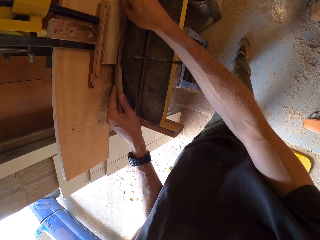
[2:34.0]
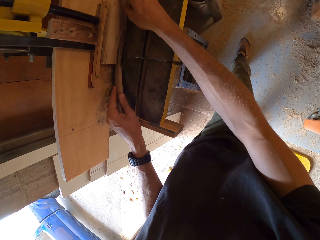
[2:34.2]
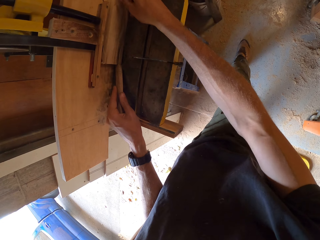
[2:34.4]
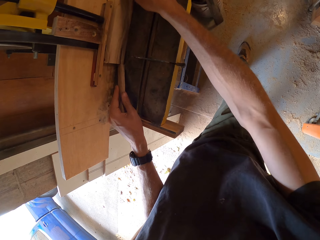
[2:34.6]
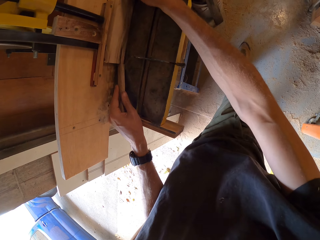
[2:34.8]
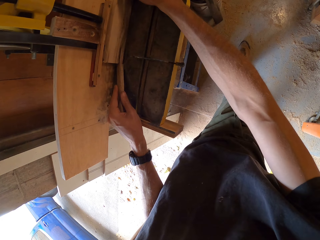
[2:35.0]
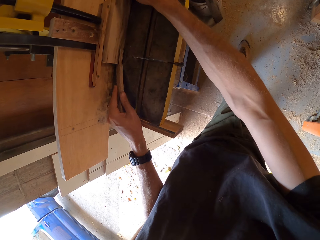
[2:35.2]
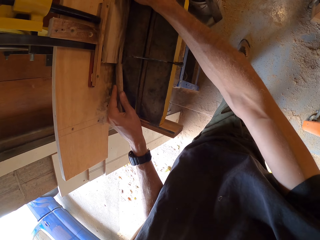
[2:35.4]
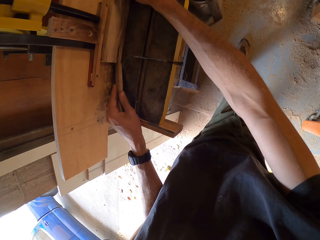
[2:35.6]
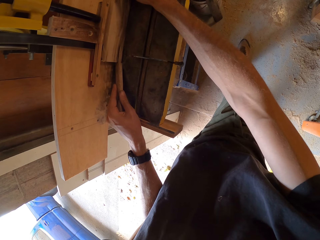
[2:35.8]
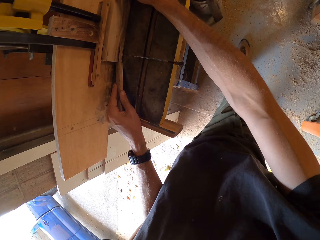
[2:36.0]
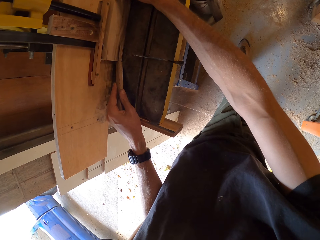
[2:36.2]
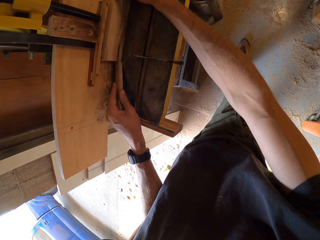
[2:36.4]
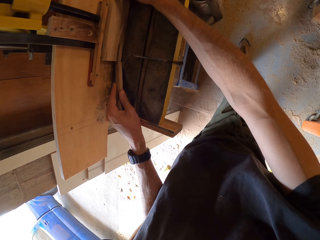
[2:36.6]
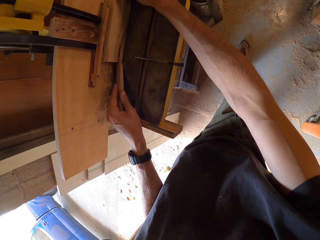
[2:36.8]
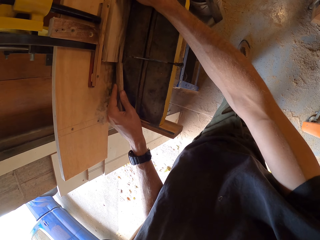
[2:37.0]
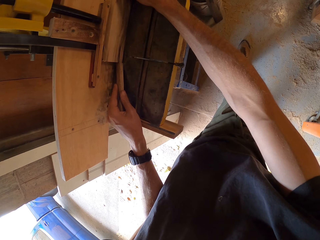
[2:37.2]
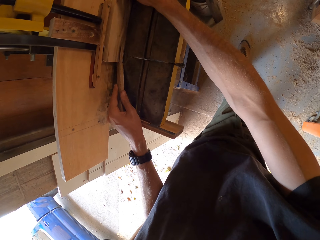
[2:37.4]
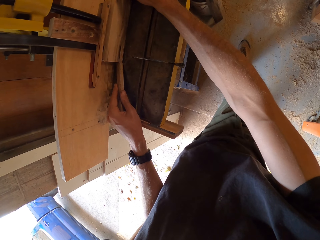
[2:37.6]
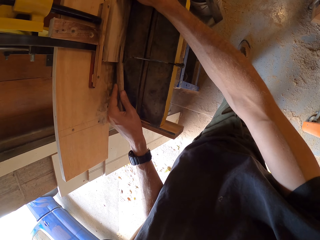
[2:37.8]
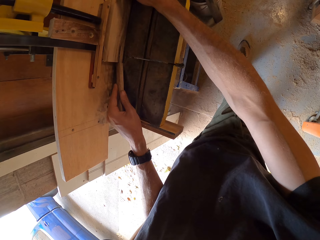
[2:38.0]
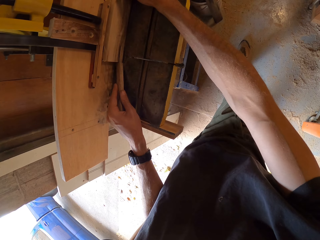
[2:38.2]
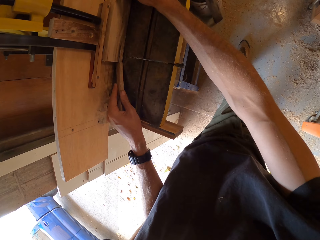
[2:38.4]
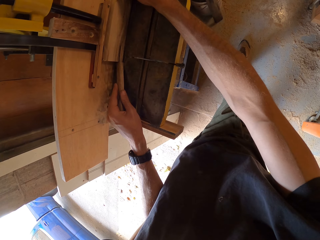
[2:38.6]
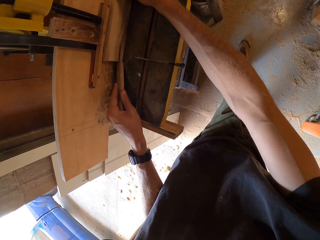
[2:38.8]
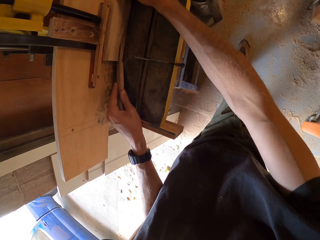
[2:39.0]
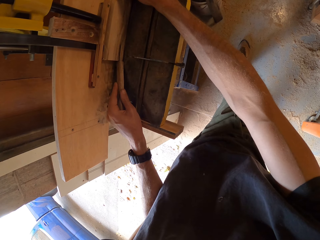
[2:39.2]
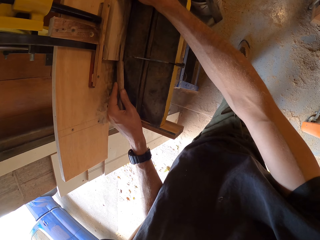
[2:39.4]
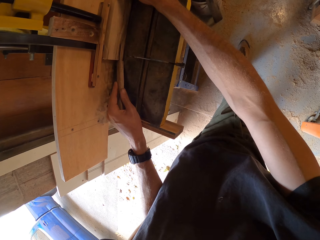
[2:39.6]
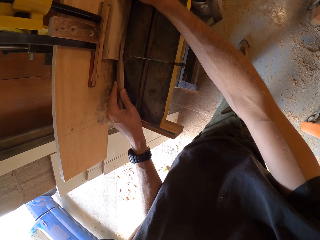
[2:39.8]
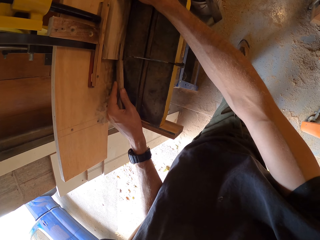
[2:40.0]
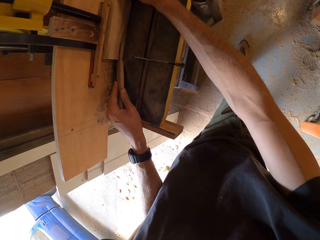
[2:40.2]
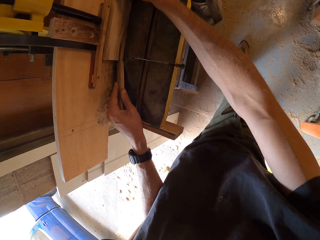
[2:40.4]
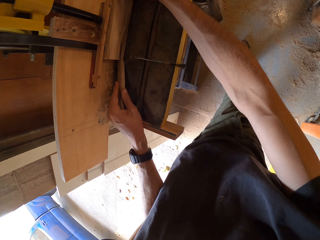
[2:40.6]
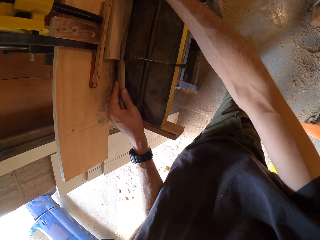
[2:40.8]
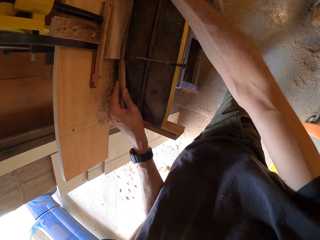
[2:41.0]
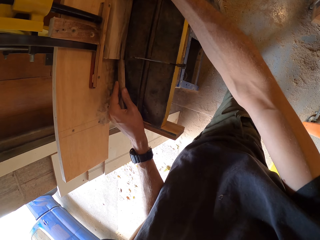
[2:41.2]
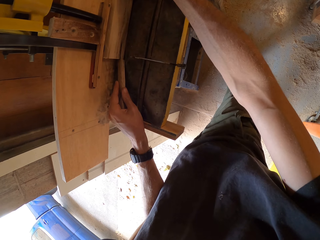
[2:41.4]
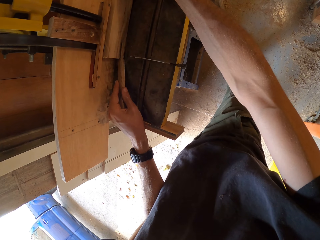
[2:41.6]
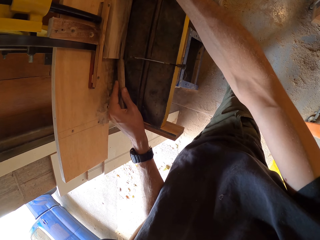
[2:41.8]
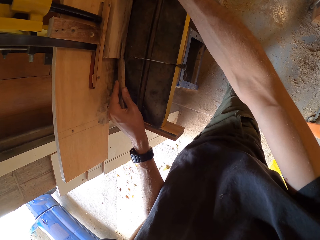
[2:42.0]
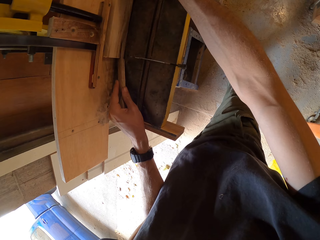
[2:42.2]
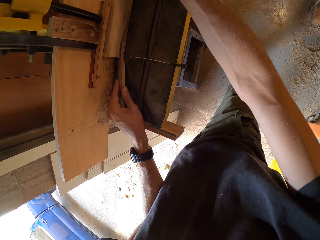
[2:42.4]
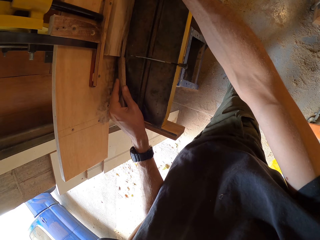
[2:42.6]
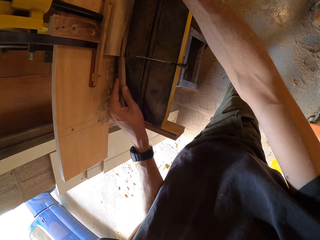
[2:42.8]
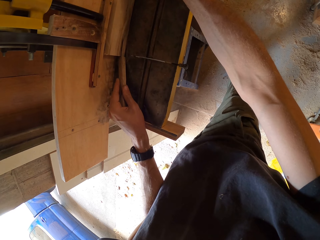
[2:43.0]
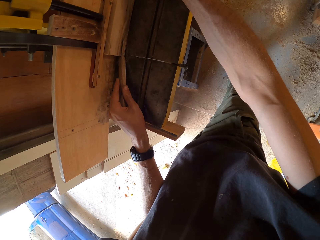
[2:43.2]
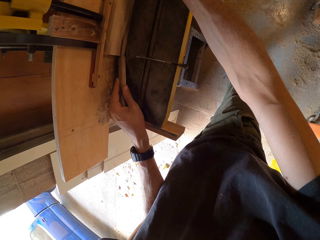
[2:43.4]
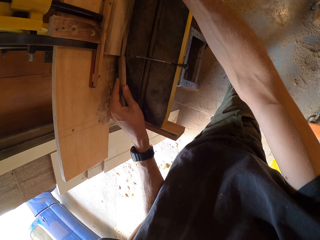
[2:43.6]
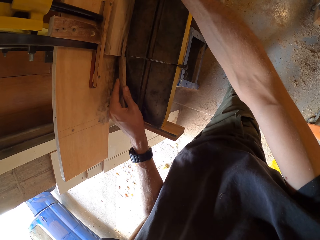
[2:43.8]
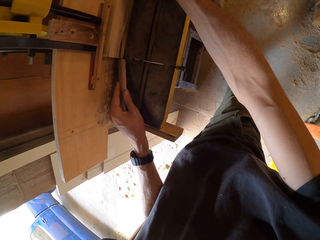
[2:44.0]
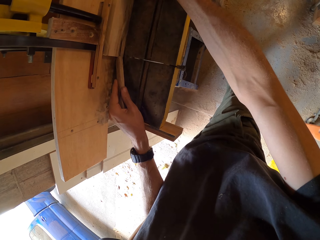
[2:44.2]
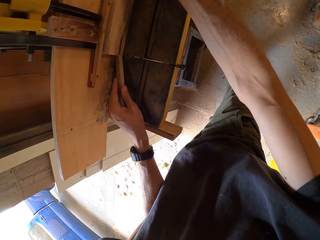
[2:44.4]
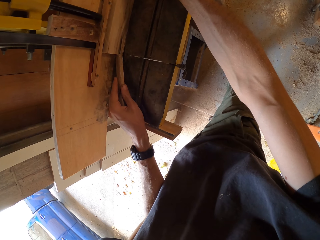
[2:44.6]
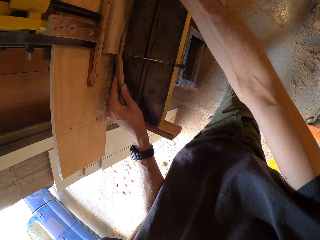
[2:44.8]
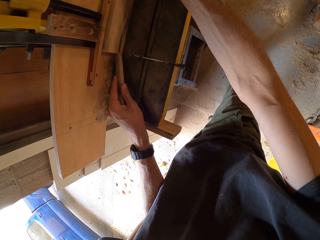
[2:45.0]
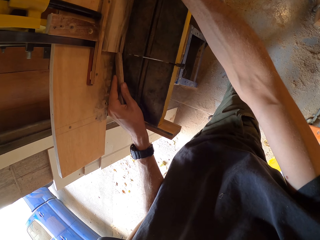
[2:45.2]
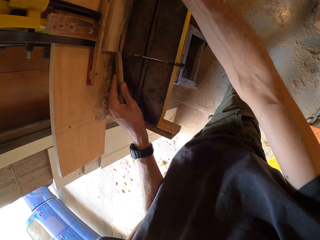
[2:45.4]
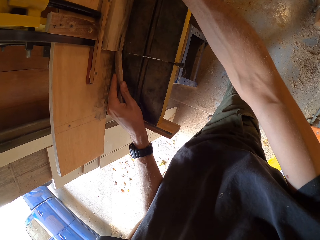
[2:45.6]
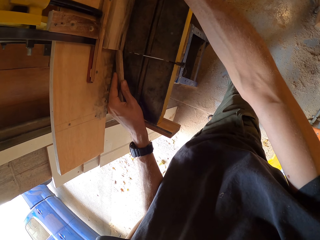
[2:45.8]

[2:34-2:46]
The camera wearer moves a hand on the wood. They hold the wood. They hold the wood repeatedly.

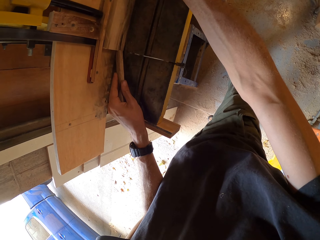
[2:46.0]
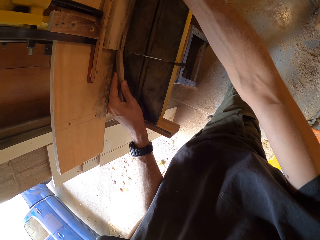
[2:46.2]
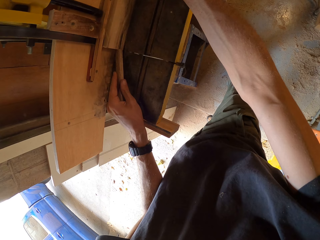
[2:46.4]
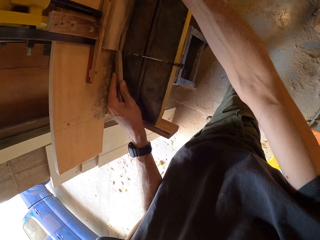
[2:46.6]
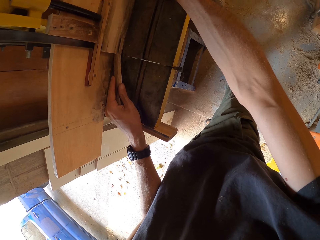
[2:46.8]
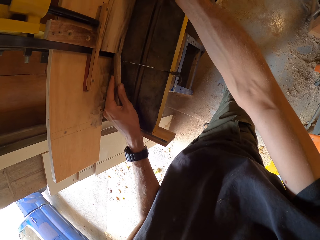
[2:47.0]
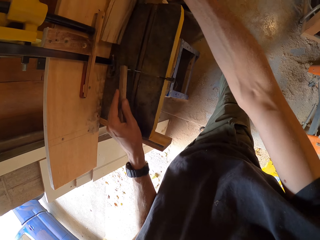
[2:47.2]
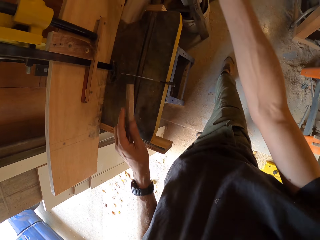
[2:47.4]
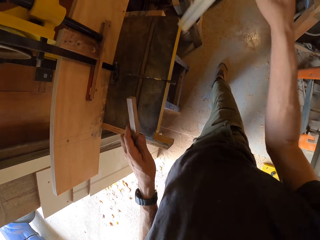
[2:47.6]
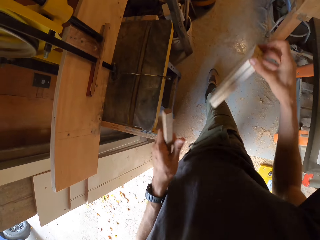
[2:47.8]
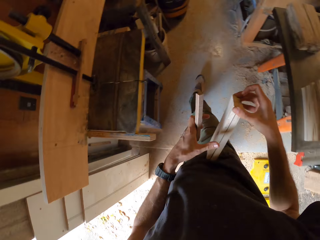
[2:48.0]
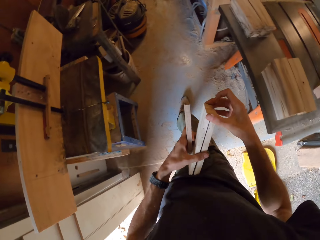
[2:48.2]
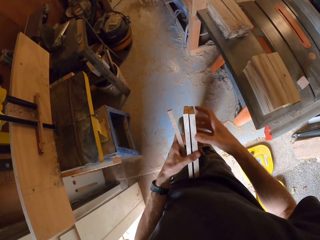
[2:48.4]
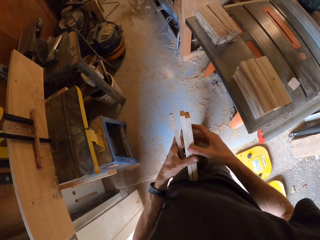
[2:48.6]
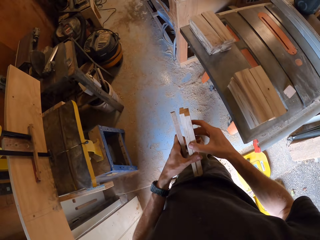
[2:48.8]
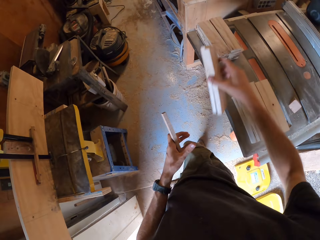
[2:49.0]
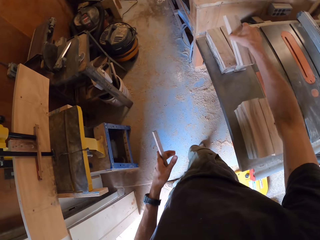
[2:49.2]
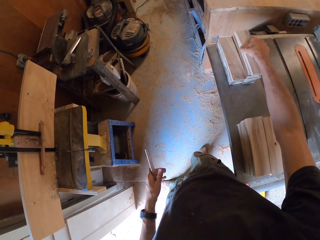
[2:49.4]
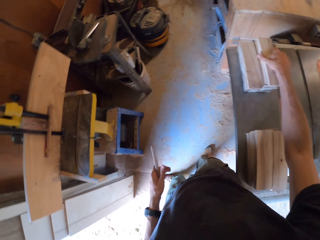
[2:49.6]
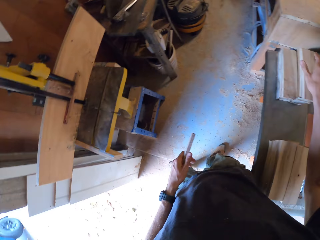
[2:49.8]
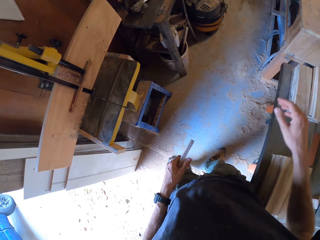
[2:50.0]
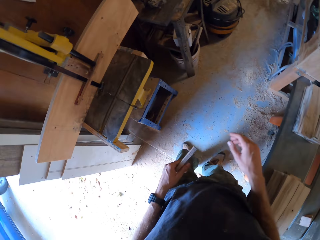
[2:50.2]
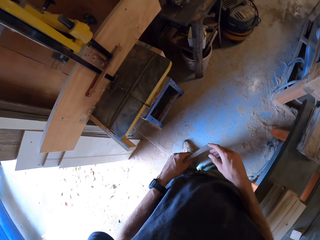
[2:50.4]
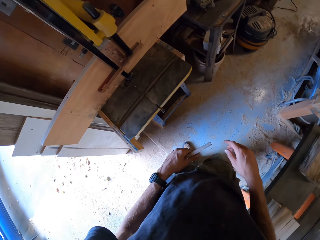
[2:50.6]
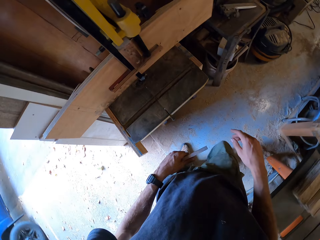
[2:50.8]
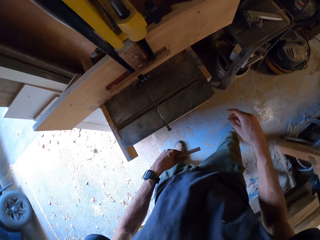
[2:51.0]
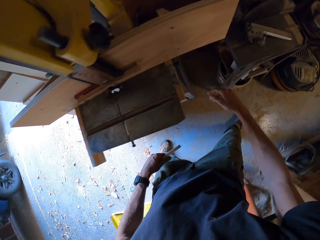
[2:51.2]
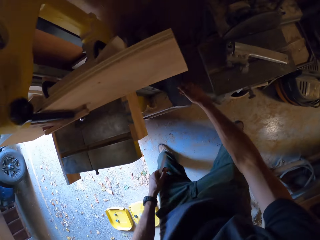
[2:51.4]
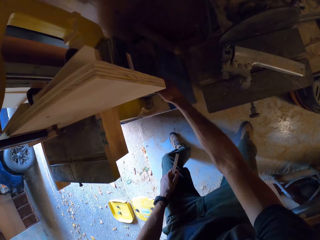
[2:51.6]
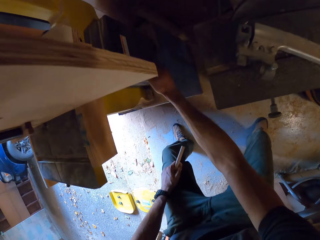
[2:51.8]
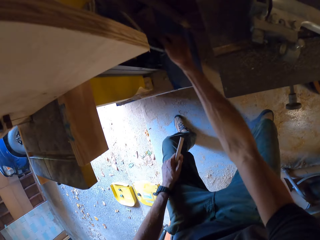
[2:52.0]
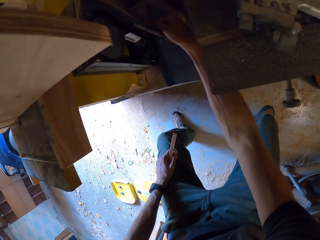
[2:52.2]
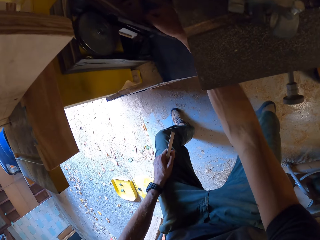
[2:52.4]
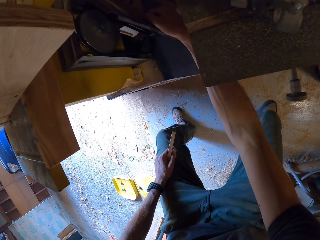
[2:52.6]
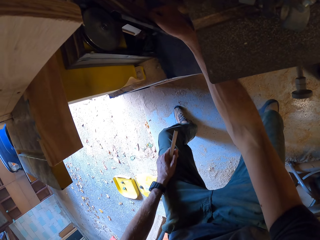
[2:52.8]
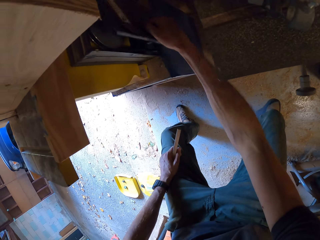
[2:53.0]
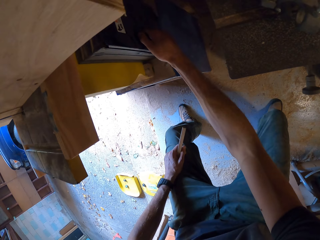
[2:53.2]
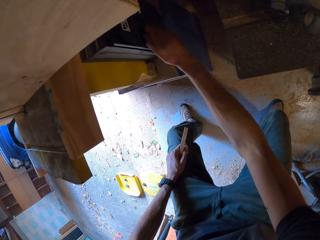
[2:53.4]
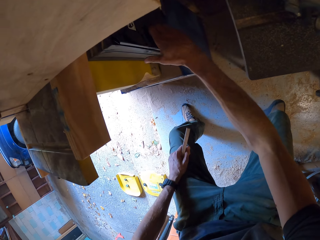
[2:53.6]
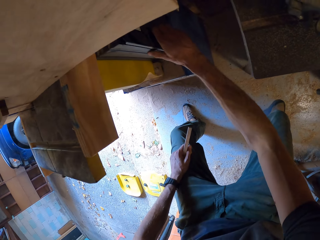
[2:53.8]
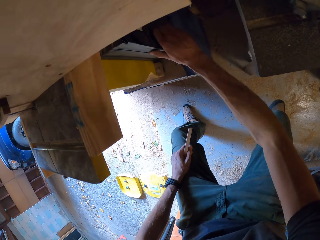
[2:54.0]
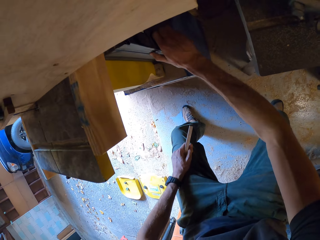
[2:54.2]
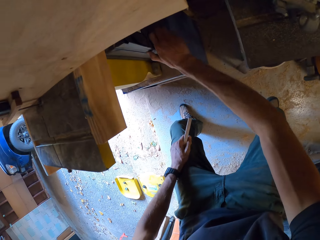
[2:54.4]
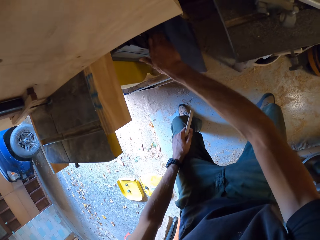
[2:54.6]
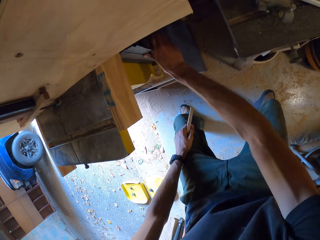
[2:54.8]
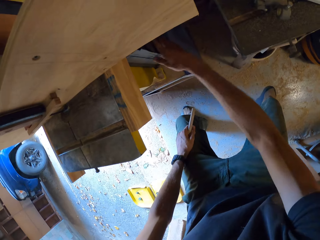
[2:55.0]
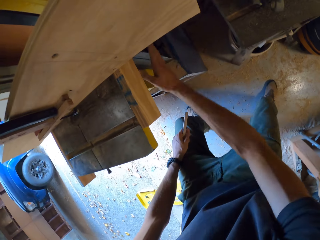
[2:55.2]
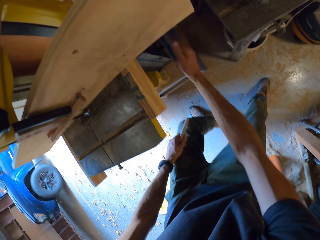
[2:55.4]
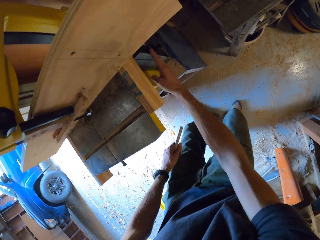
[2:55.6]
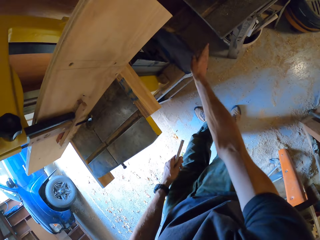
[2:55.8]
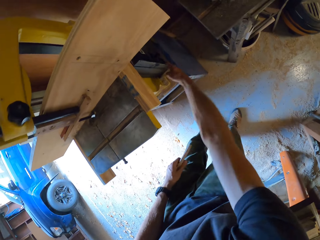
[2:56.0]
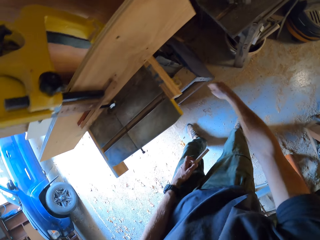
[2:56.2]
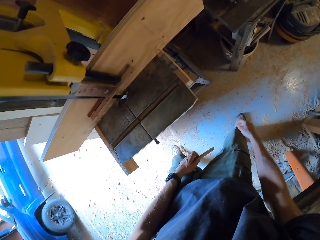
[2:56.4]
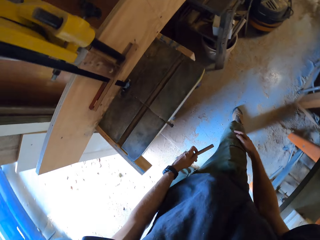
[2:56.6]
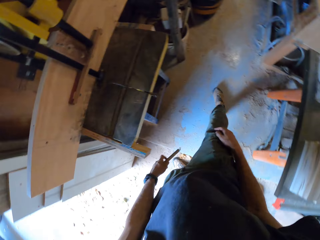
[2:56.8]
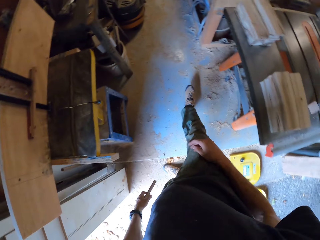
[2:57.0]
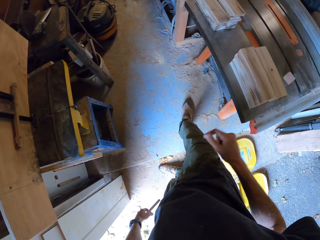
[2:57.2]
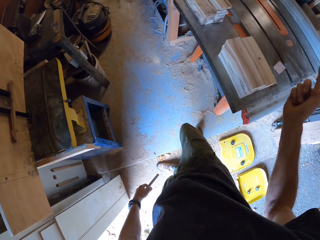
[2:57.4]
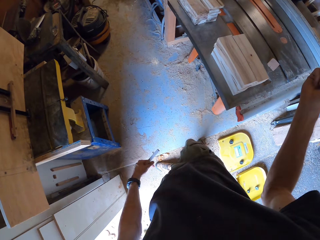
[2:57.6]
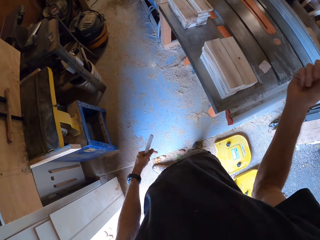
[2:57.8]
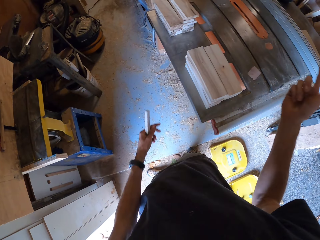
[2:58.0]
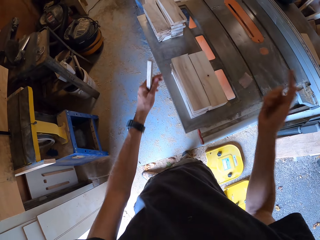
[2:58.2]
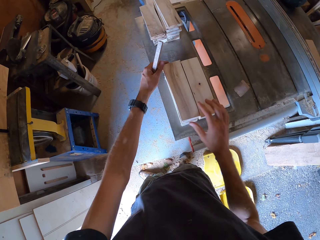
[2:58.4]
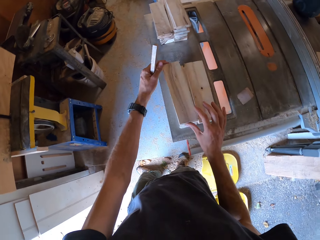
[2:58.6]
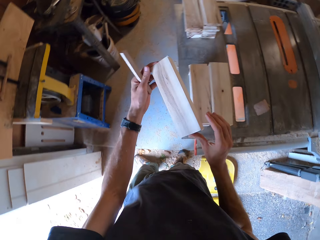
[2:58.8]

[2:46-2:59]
The camera wearer removes the pieces of wood from the band saw. They swing a hand. They arrange the wood together with both hands. They hold the wood. They pass the pieces of wood to the right hand. They swing a hand. They drop the pieces of wood on the table. They swing a hand. They walk in the workshop. They open the wheel cover with the right hand. They touch something. They close the wheel cover. They hit the wheel cover with the right hand. They step backwards. They swing a hand.
